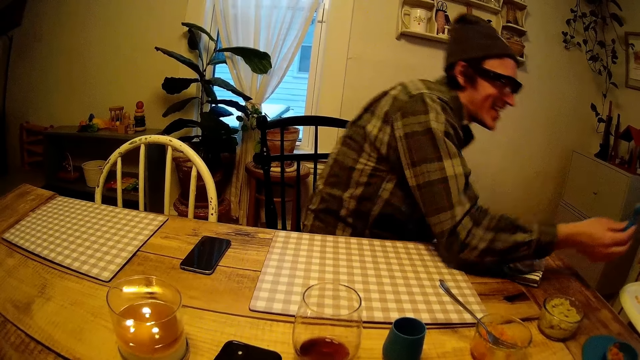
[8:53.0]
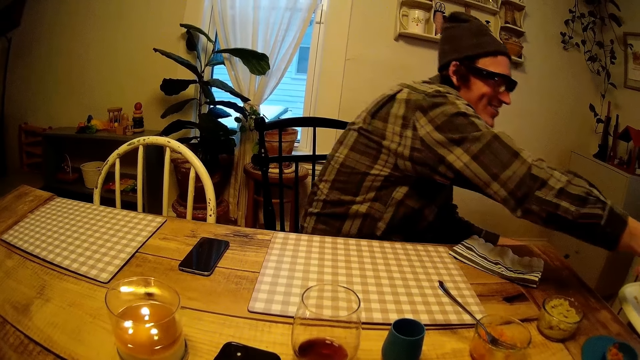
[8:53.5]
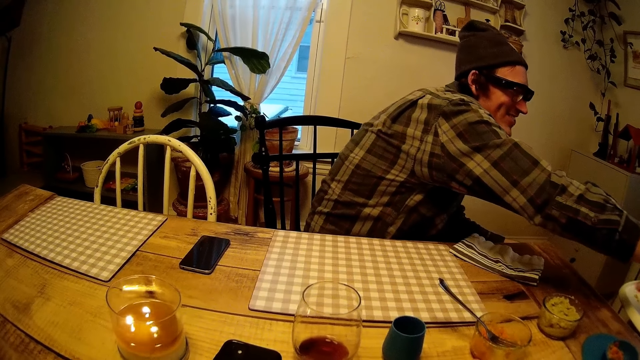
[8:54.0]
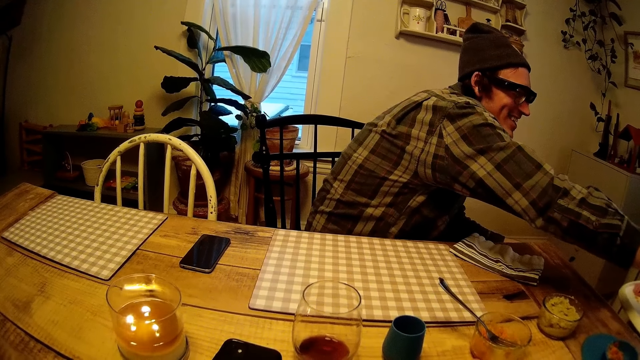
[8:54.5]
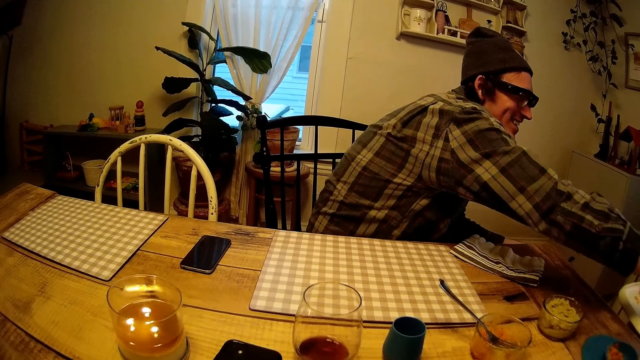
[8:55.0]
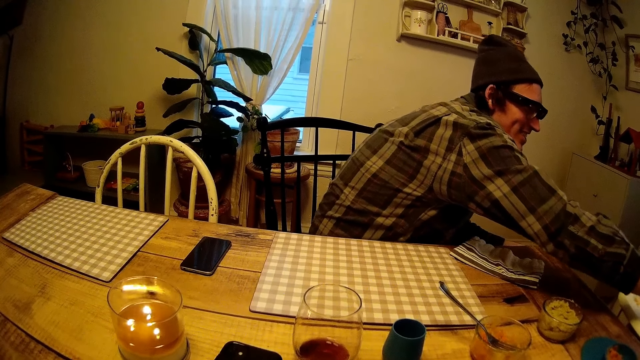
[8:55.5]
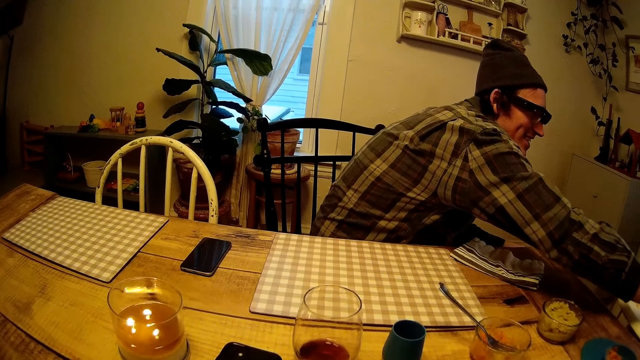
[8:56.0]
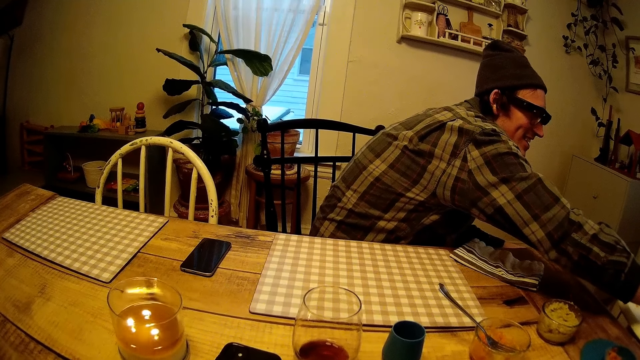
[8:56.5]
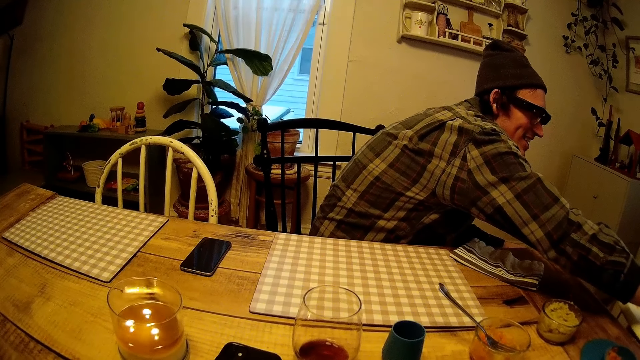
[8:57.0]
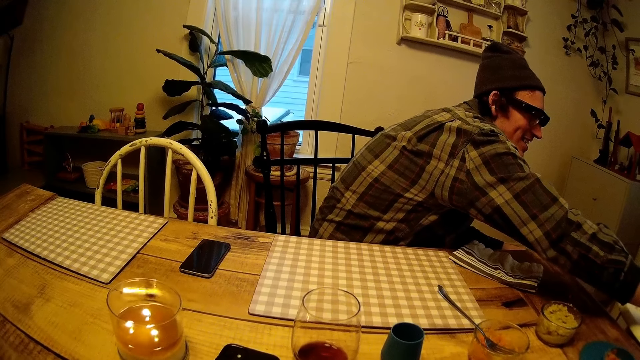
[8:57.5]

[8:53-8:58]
The man stretches his right hand towards the baby. The man sits down and plays with the kids.

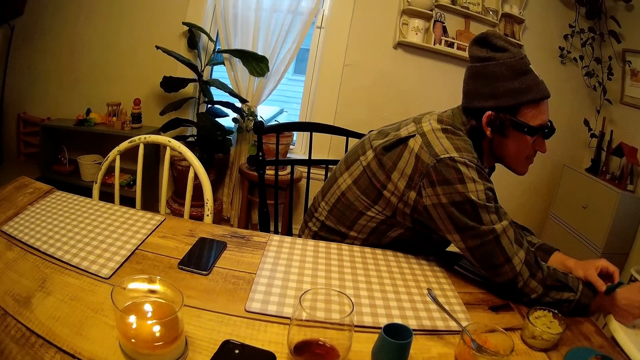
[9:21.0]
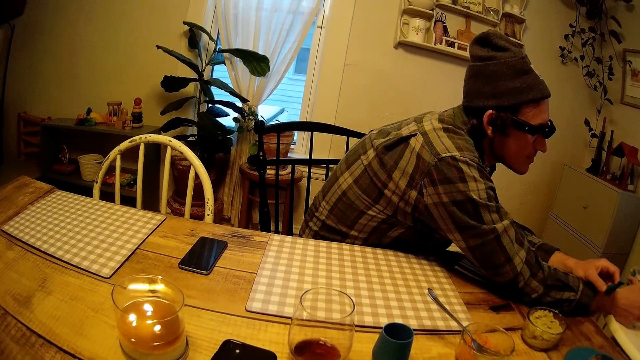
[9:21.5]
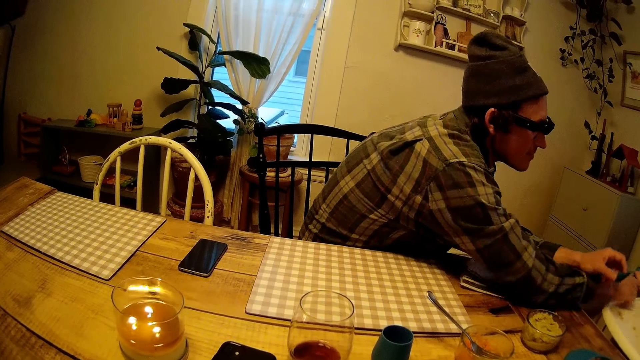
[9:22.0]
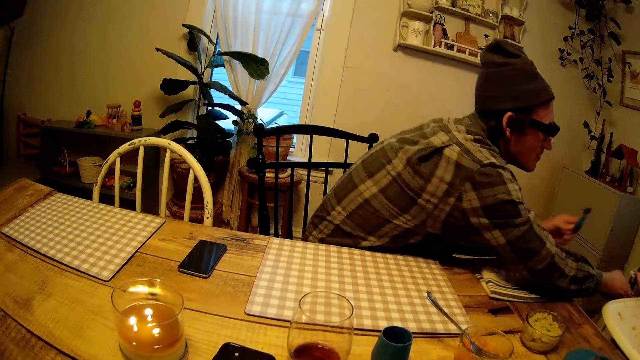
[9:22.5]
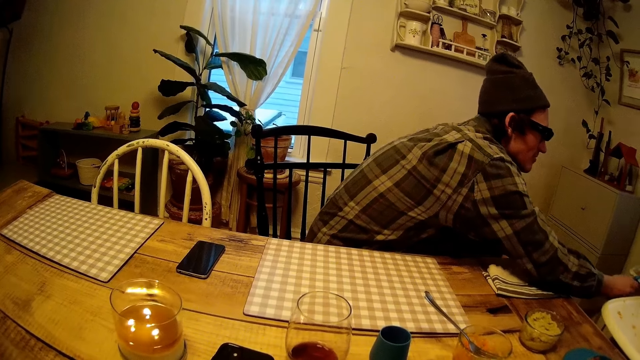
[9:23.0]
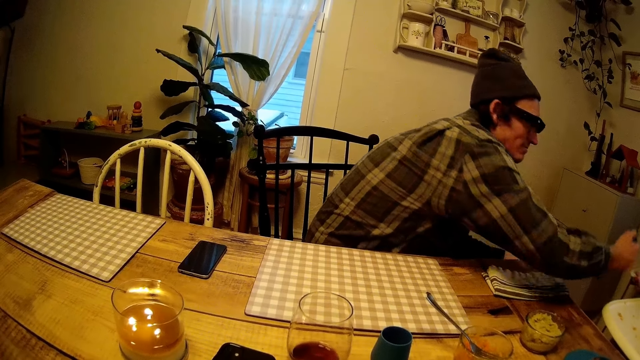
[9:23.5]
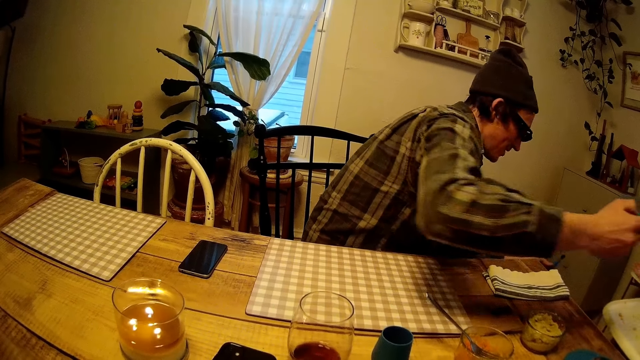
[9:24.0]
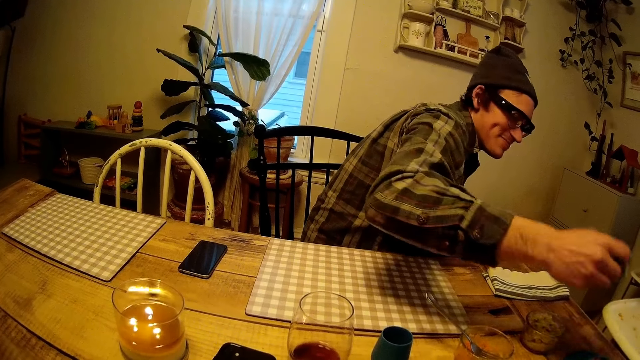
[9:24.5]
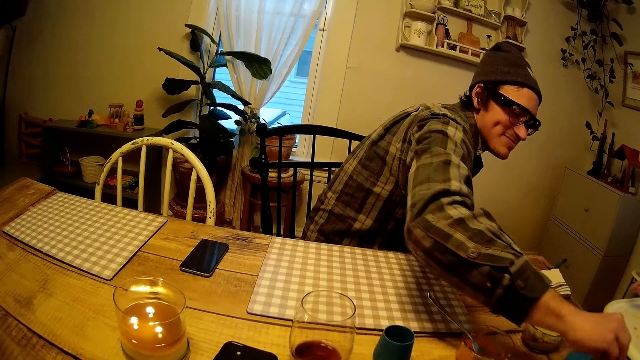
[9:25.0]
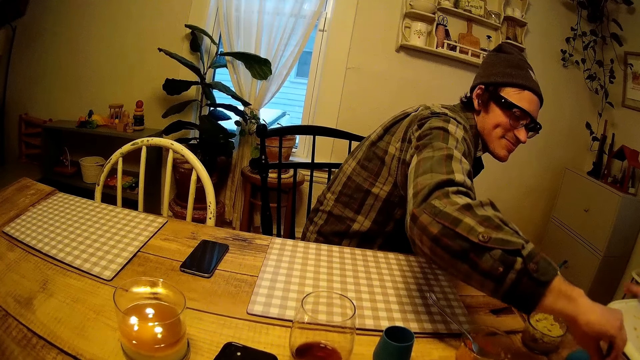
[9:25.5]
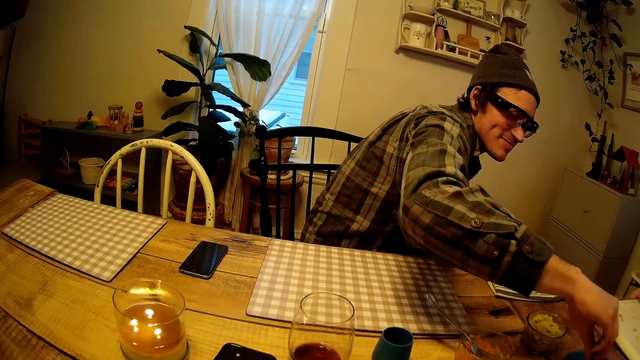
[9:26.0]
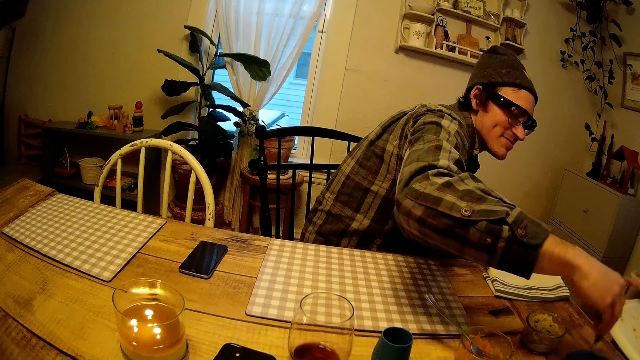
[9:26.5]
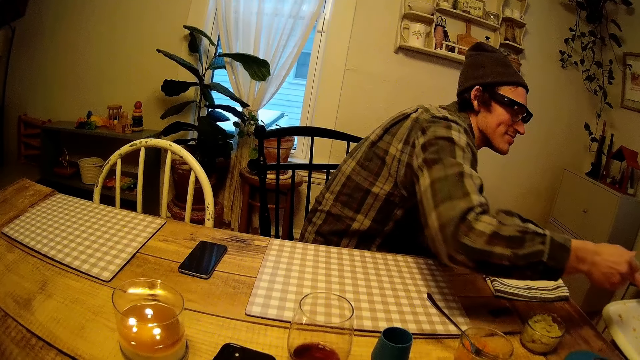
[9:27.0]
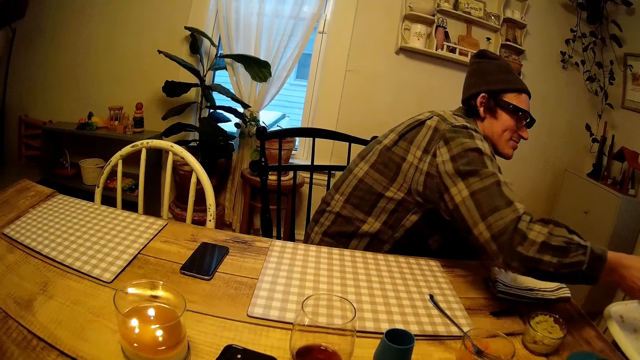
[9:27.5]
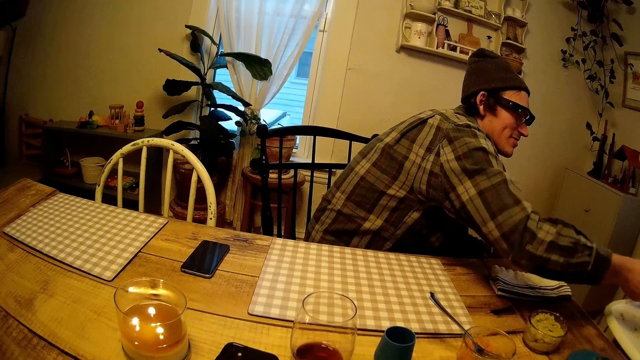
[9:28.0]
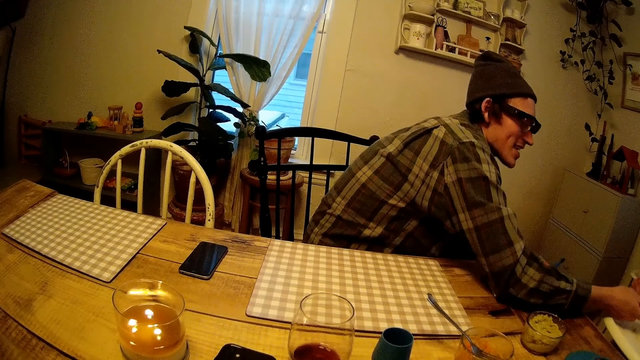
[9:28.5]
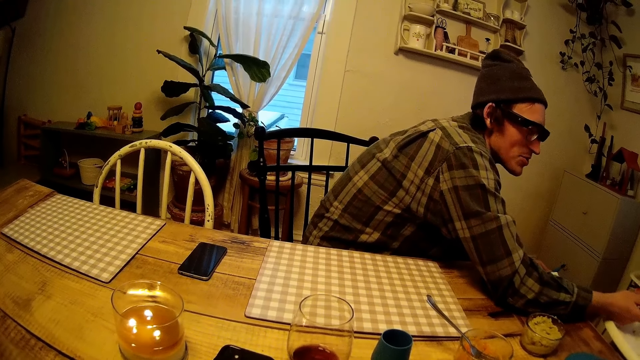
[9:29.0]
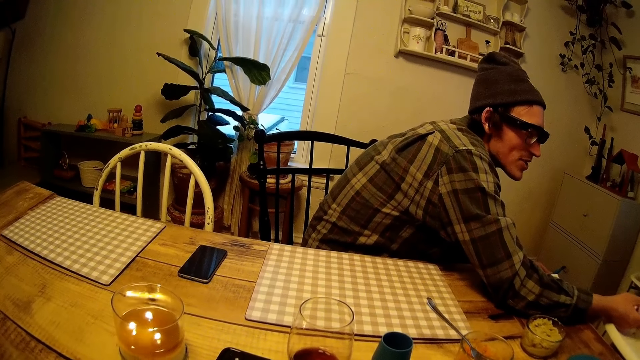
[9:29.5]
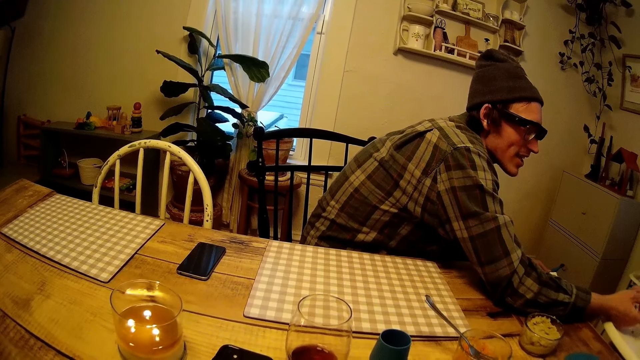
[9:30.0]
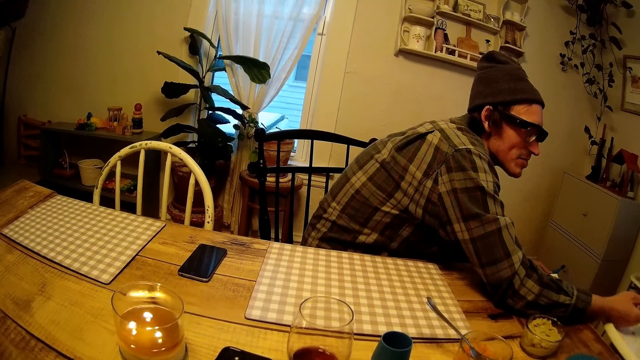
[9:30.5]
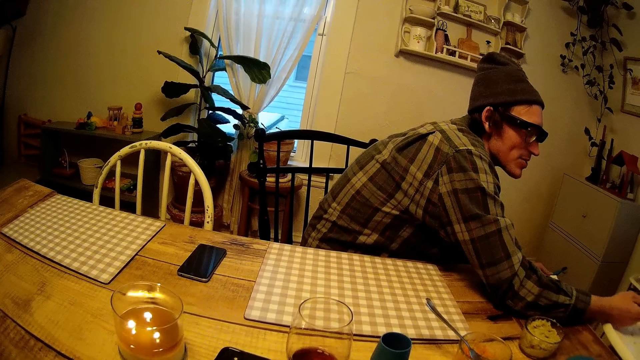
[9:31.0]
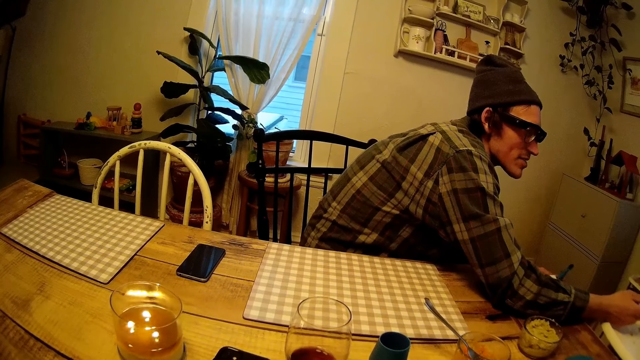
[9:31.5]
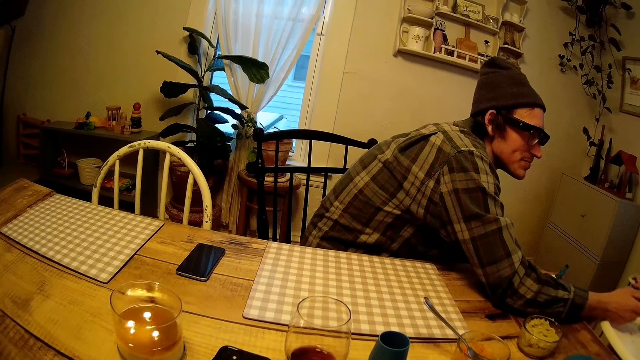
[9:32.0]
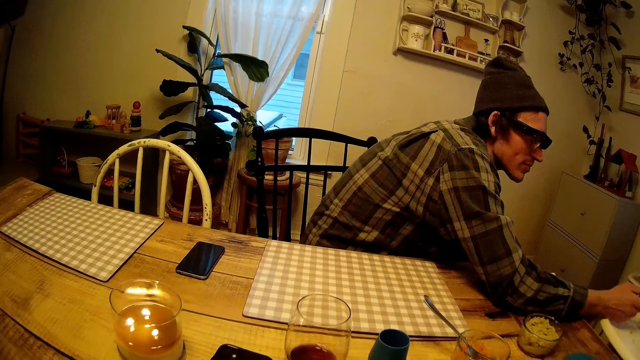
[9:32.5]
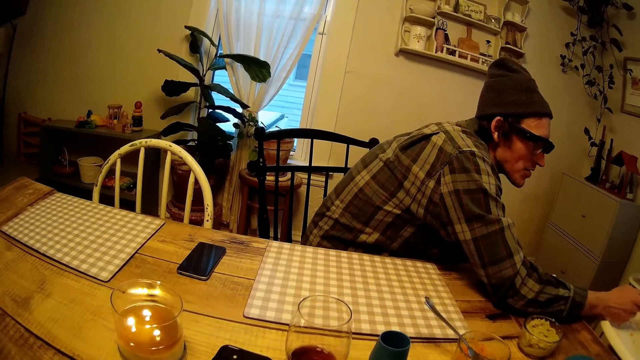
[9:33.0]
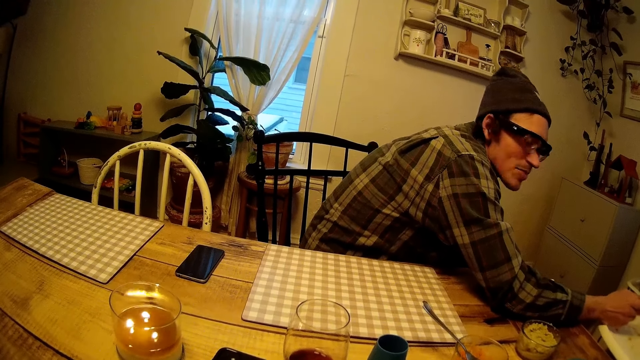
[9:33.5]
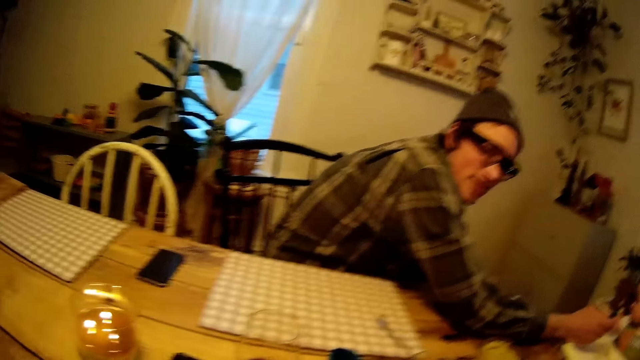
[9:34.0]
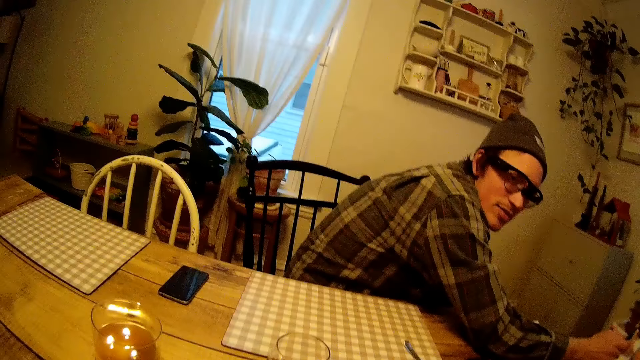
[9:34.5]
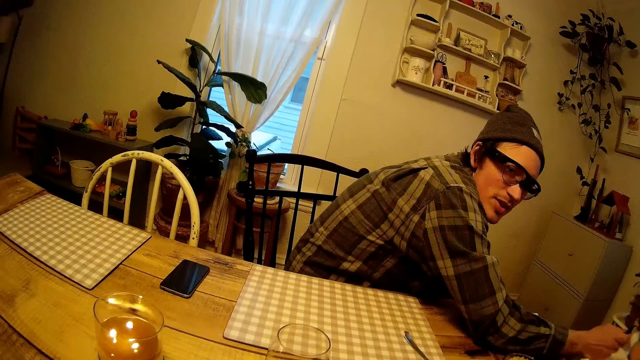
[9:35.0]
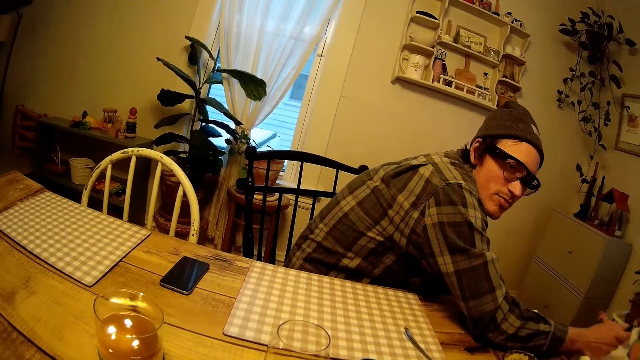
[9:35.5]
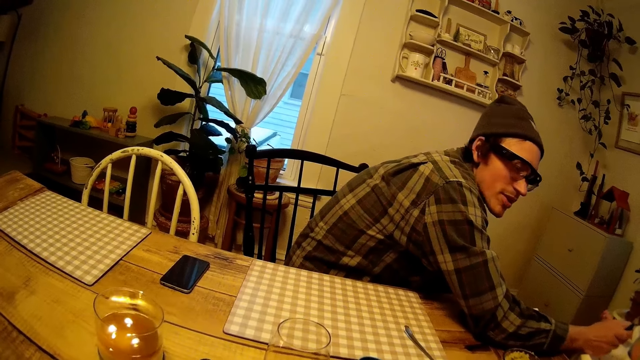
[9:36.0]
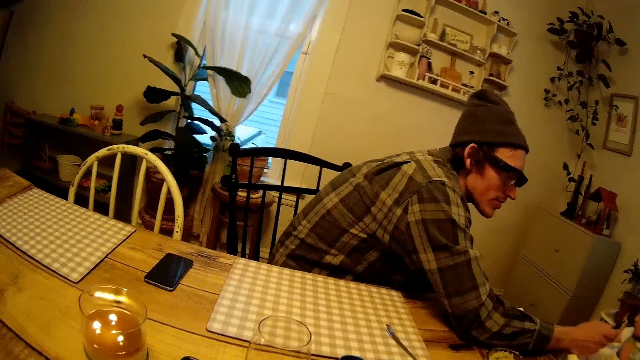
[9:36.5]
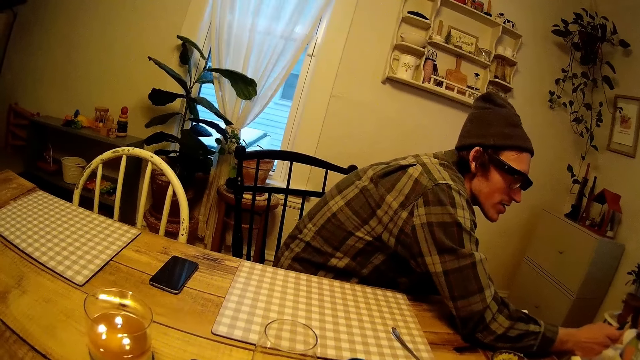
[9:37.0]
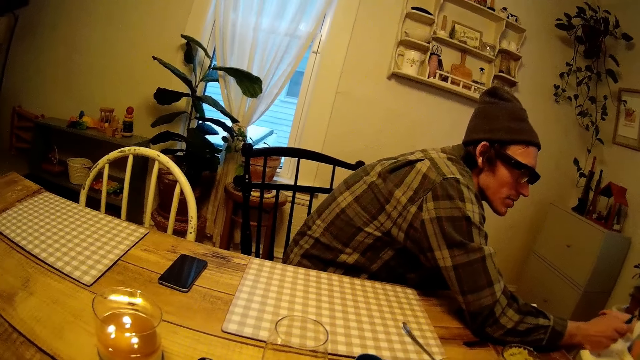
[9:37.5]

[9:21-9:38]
The man moves his hand. The man collects the spoon from the baby with his right hand. The man scoops pap from the plate on the table with the spoon in his right hand. The man stretches the spoon in his right hand towards the baby. The man feeds the baby. The man converses with the camera wearer. The man looks at the camera wearer.
